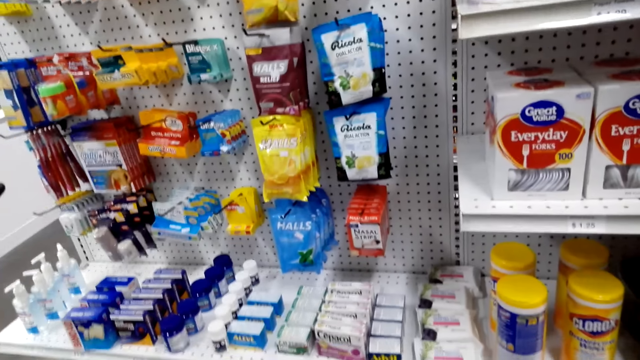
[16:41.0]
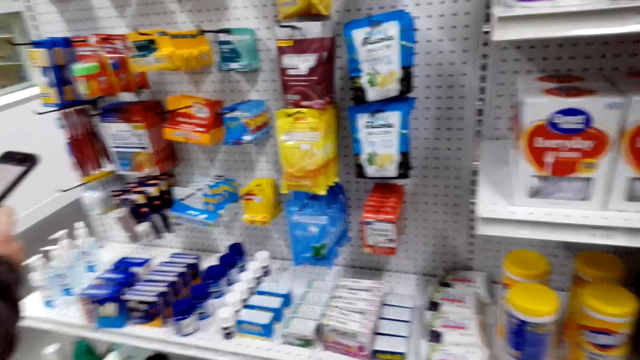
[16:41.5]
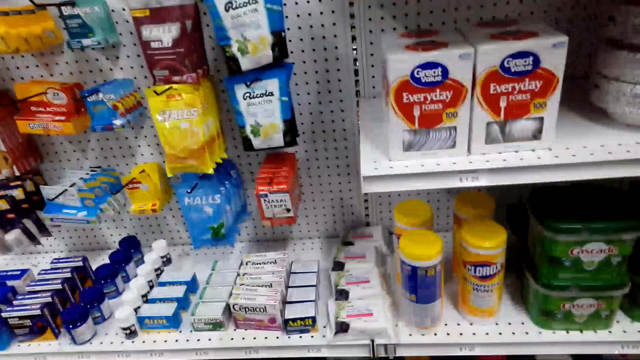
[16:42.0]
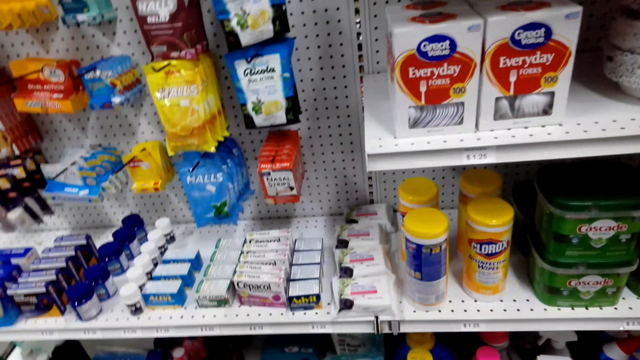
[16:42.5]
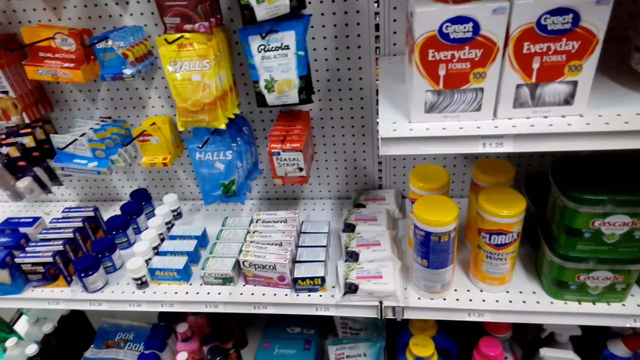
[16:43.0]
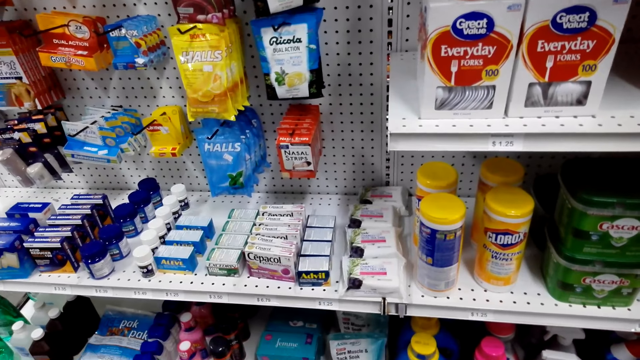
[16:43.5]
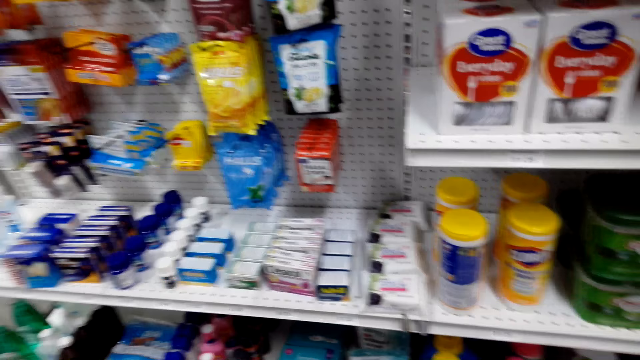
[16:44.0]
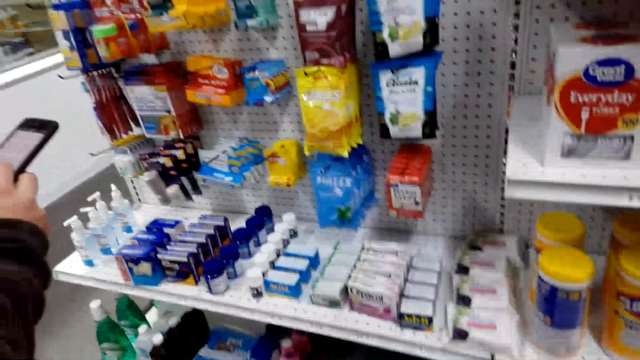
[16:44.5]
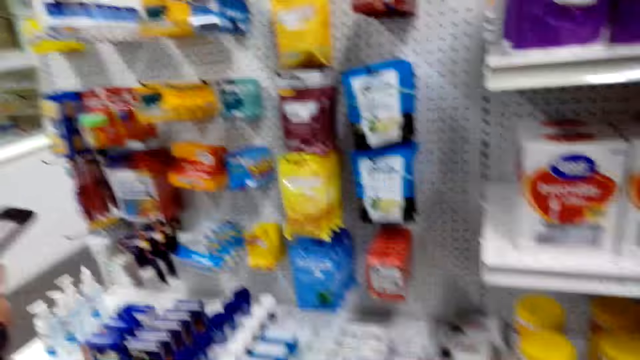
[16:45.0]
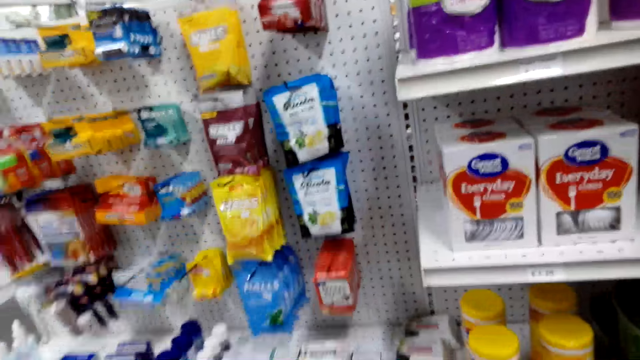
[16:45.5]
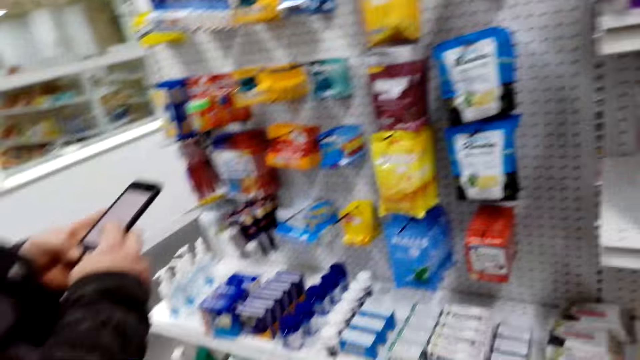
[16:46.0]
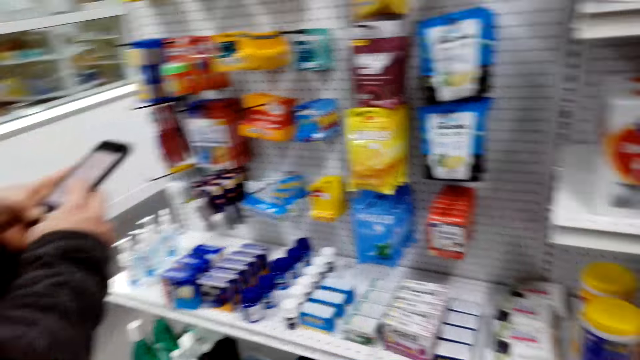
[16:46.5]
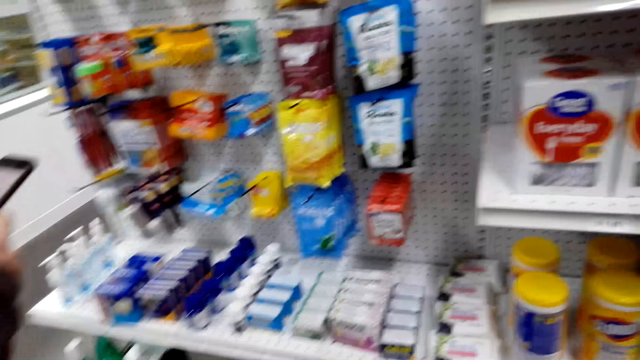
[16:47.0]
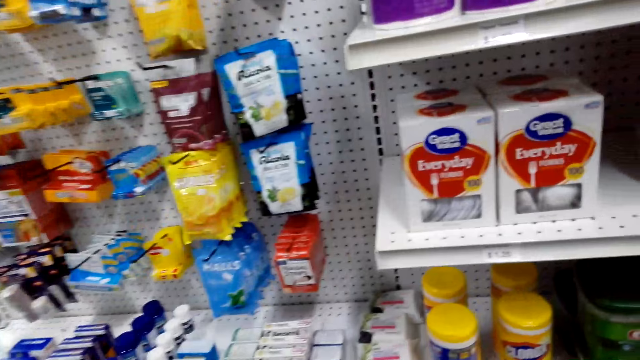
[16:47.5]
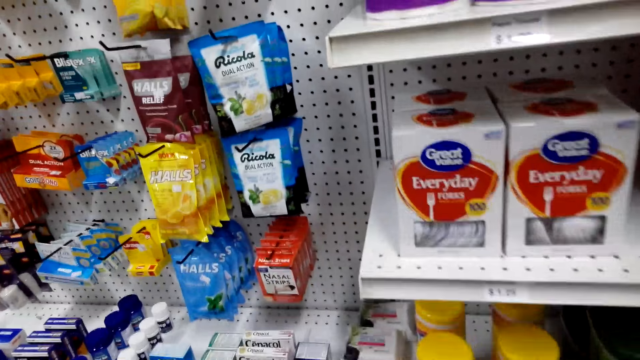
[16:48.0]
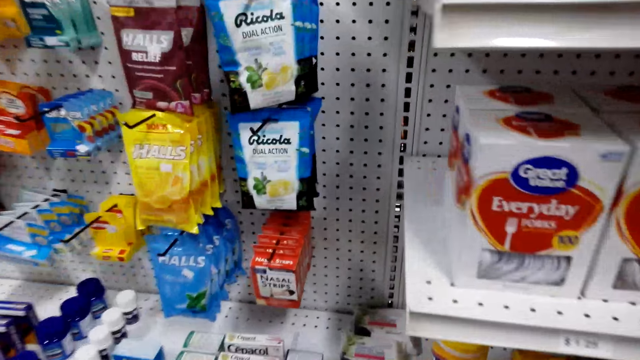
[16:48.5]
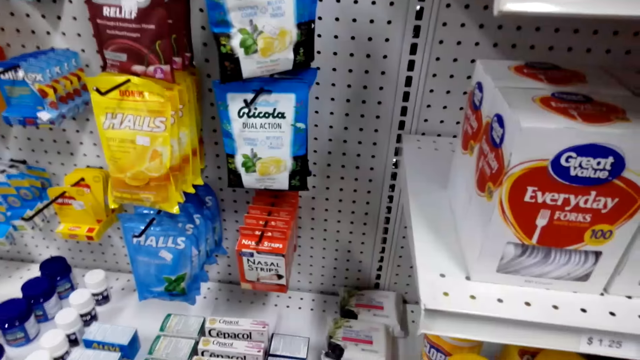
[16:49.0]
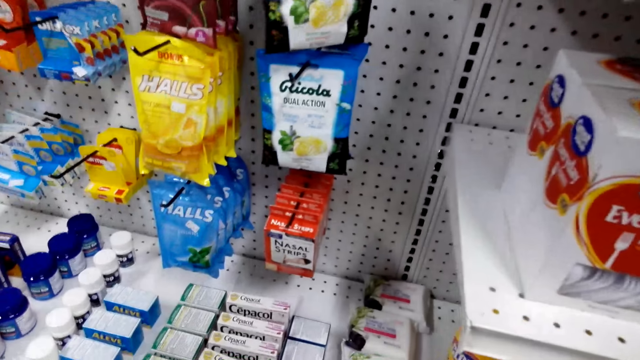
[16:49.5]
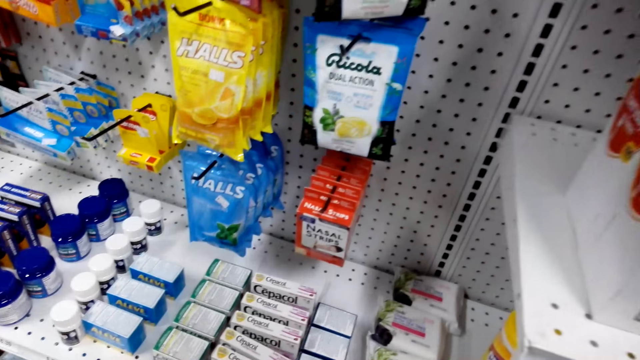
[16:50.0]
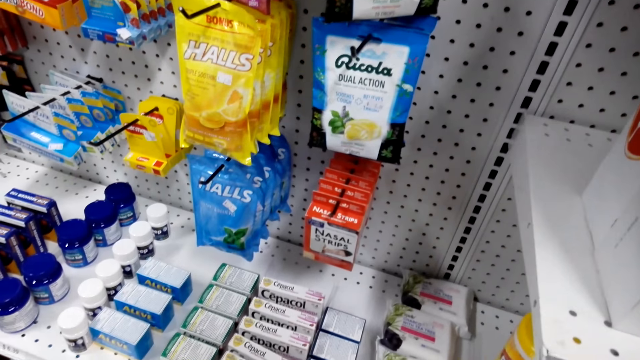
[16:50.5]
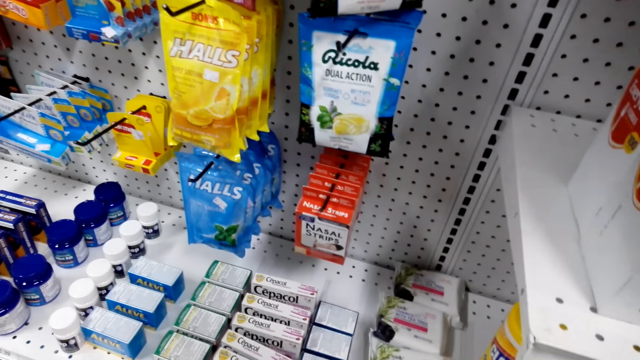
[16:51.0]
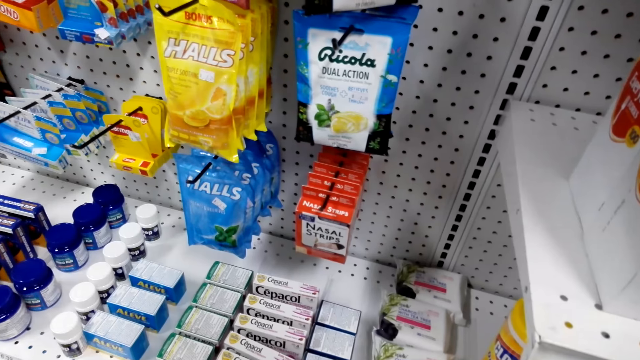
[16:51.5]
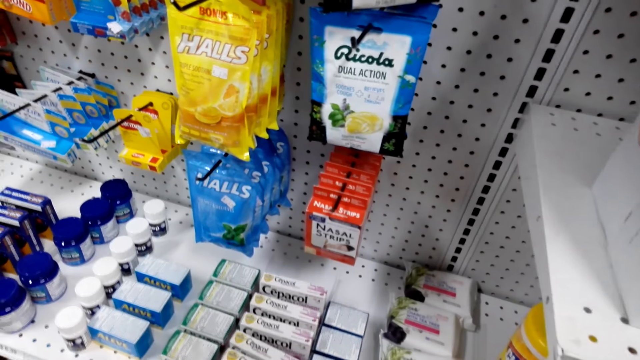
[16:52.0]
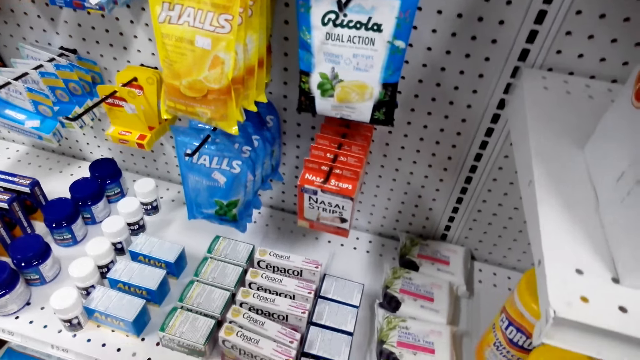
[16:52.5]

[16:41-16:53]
The camera wearer converses with a man.

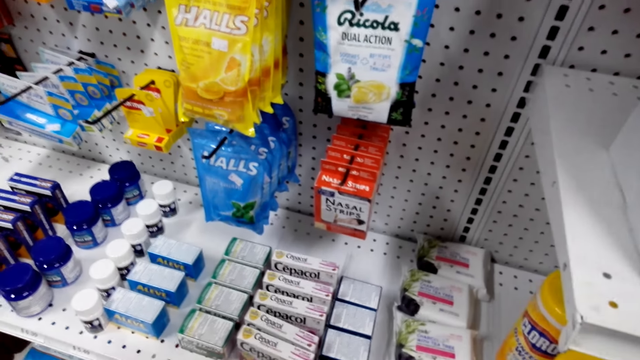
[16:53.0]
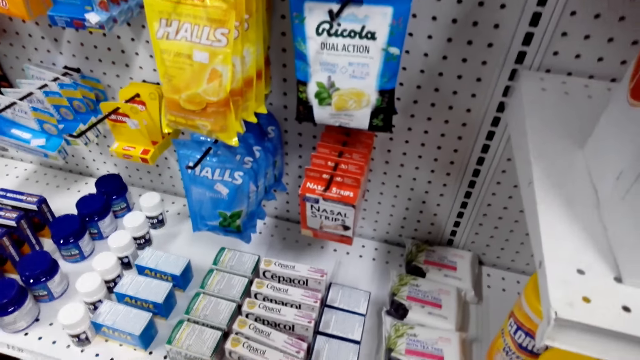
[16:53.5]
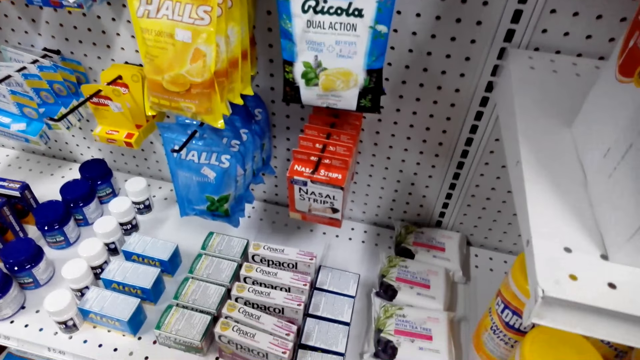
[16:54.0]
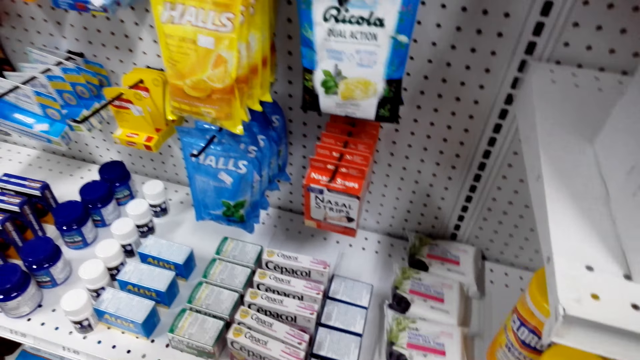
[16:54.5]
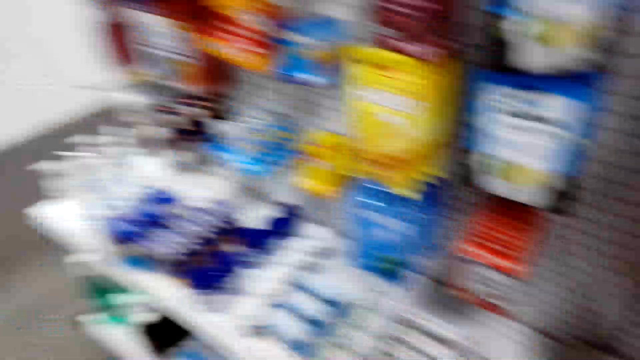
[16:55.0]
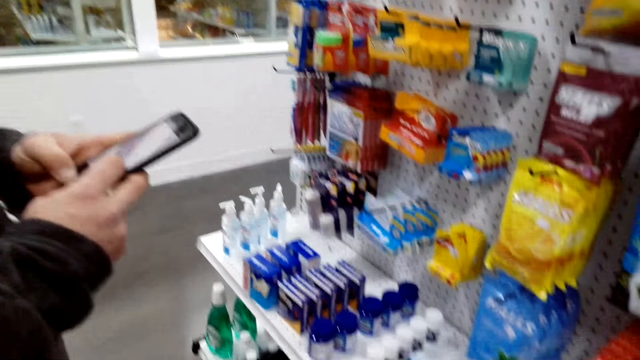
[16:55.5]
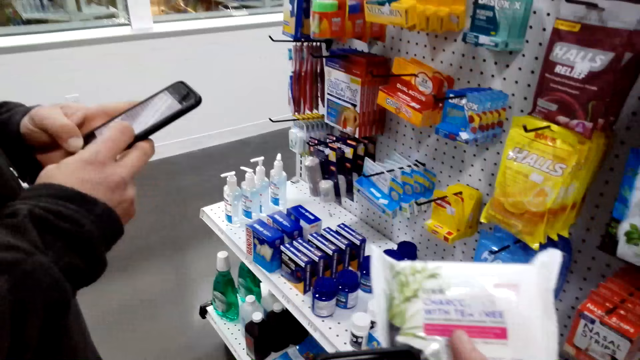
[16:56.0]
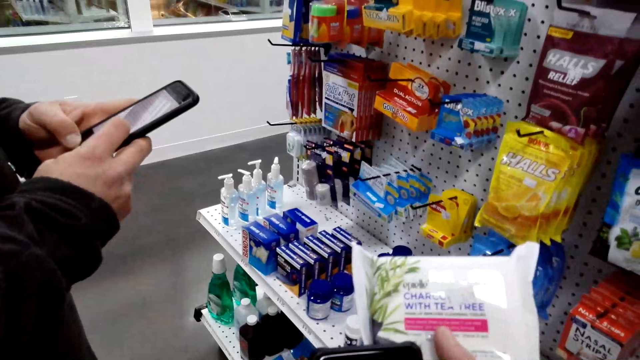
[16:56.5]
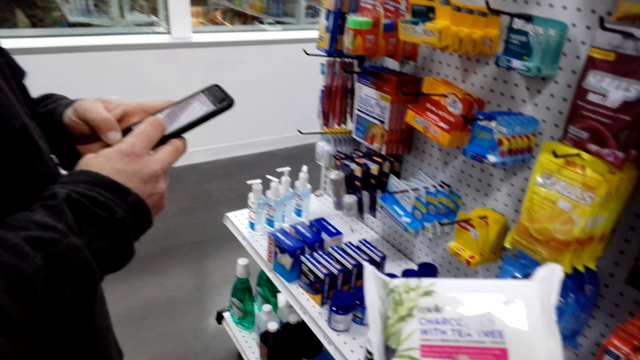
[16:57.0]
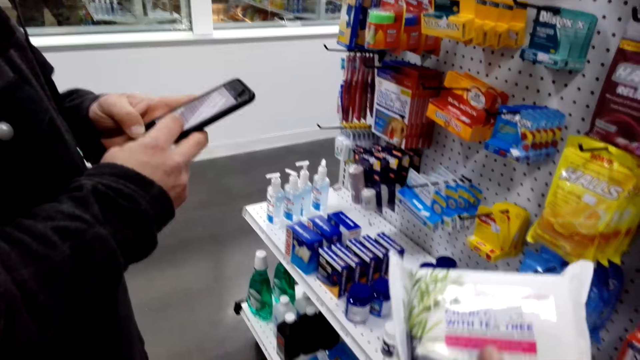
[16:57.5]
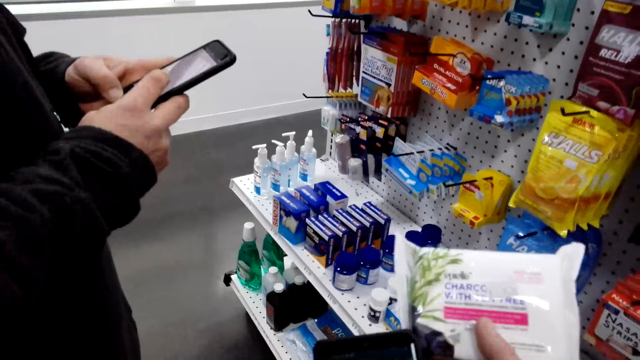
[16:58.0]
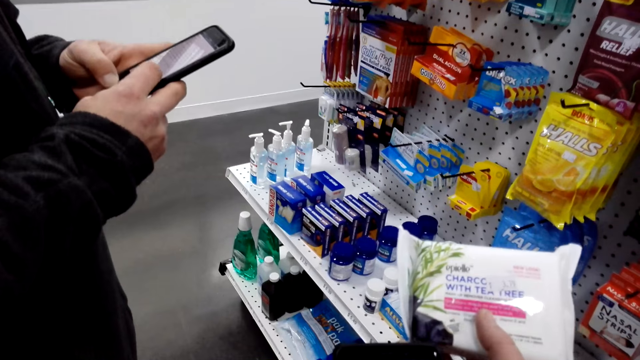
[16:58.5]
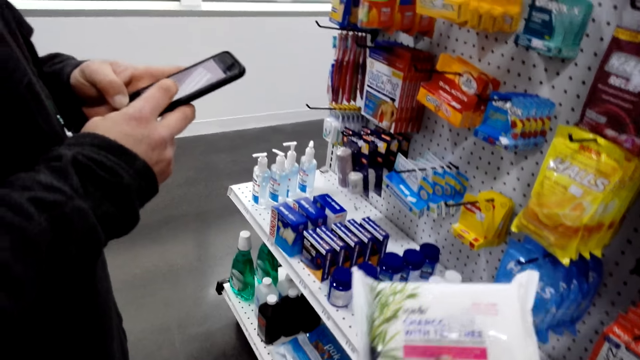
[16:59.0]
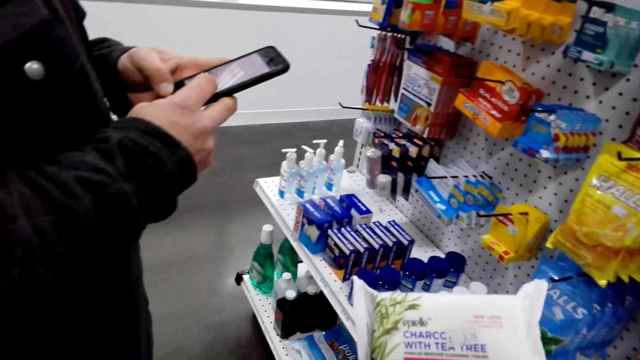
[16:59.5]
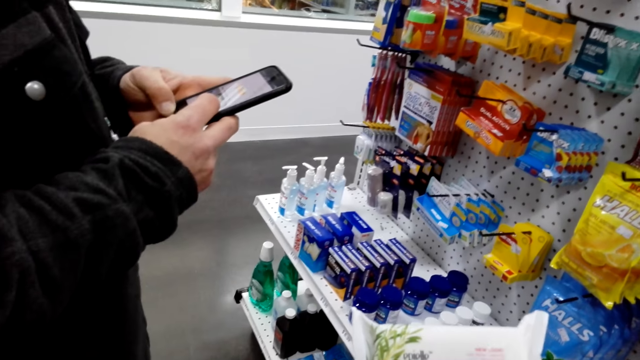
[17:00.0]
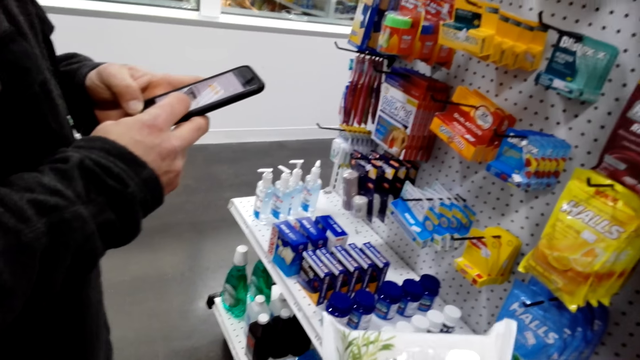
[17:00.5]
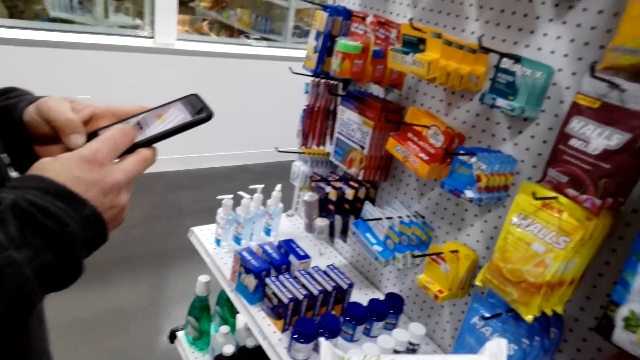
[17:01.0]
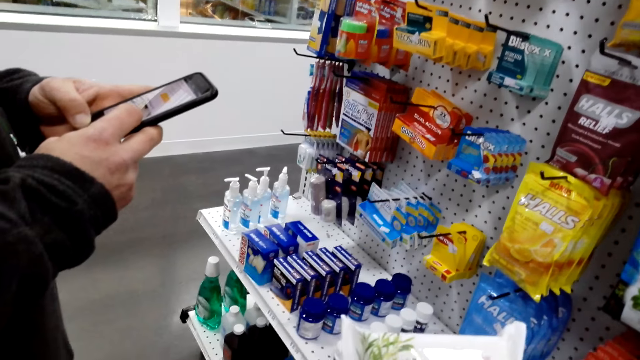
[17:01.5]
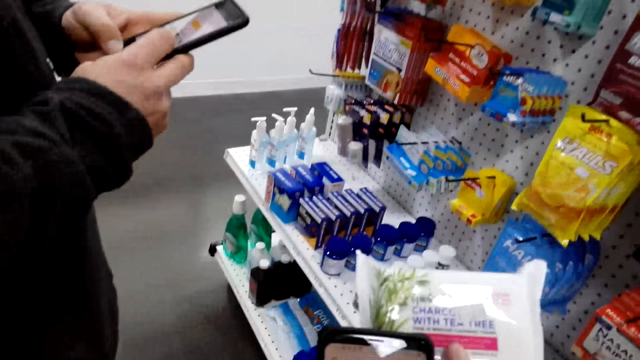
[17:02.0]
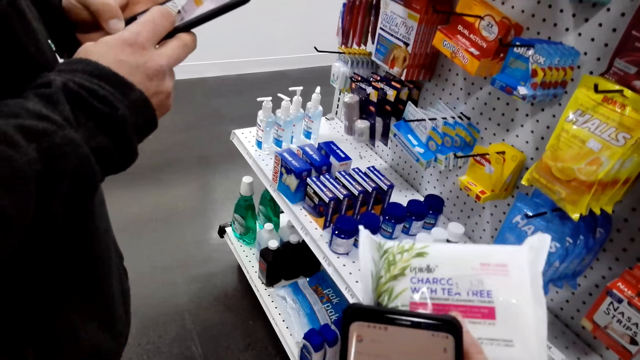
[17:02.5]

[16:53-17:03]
The camera wearer looks around. They lift soap. They hold a pack. They operate a phone.
